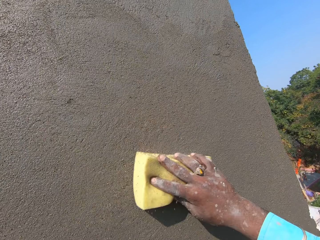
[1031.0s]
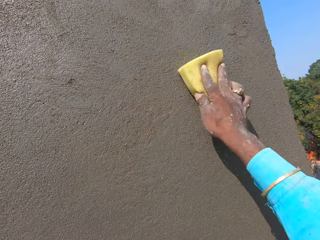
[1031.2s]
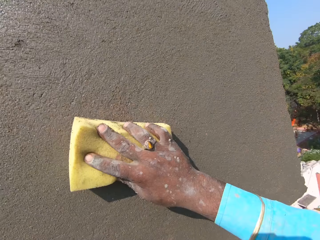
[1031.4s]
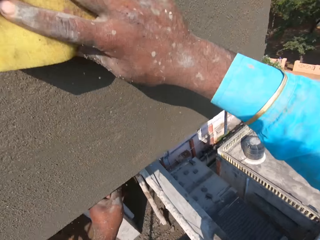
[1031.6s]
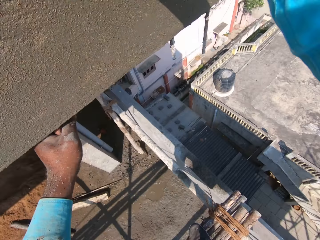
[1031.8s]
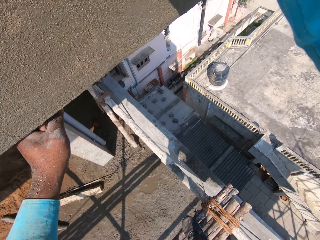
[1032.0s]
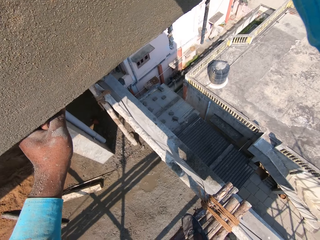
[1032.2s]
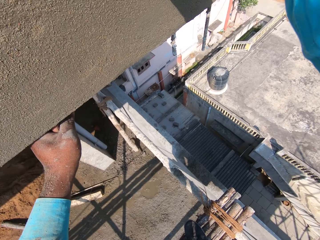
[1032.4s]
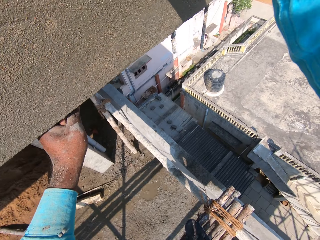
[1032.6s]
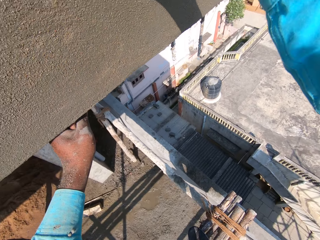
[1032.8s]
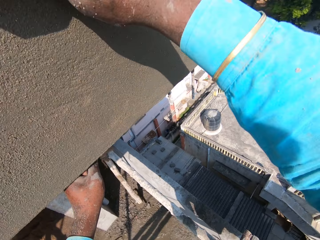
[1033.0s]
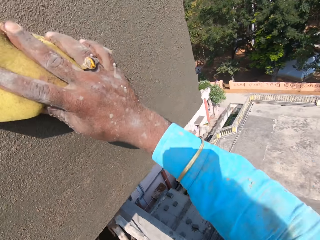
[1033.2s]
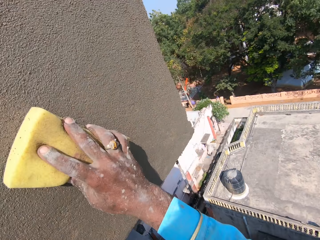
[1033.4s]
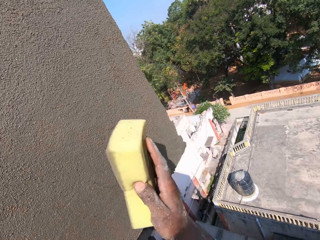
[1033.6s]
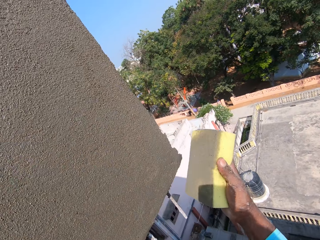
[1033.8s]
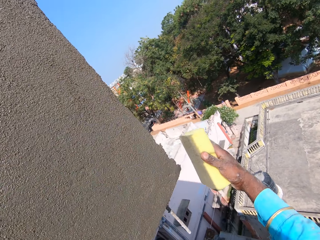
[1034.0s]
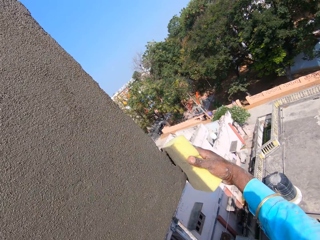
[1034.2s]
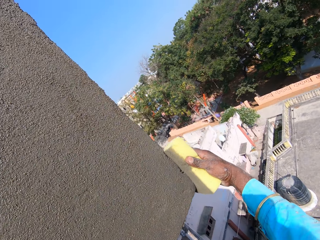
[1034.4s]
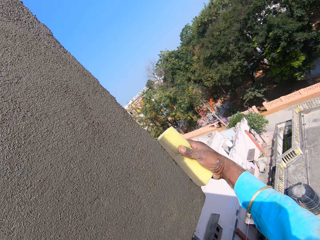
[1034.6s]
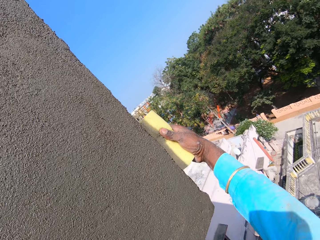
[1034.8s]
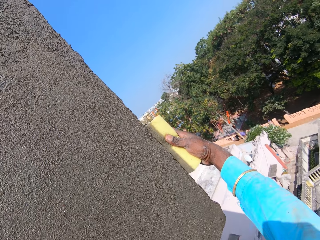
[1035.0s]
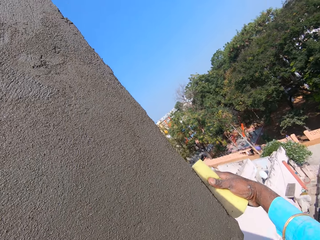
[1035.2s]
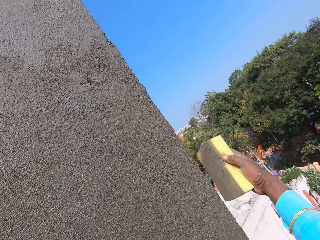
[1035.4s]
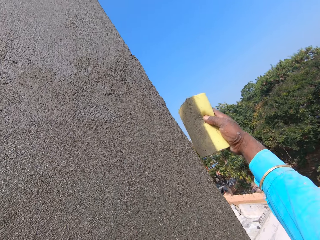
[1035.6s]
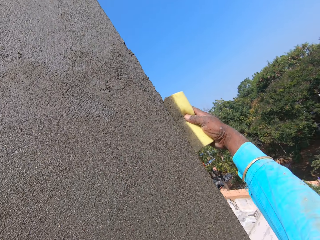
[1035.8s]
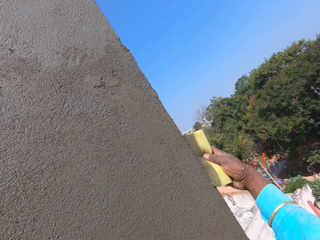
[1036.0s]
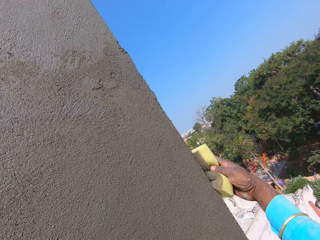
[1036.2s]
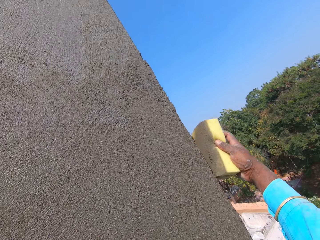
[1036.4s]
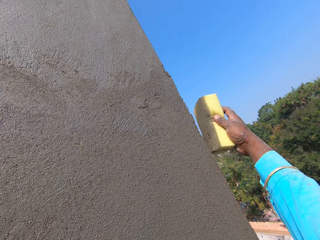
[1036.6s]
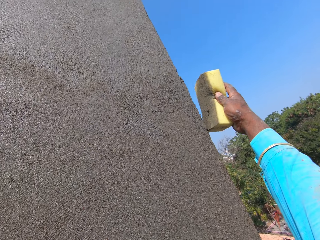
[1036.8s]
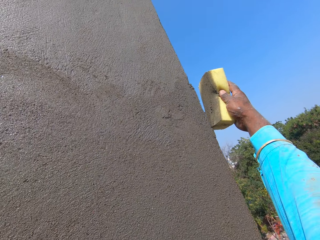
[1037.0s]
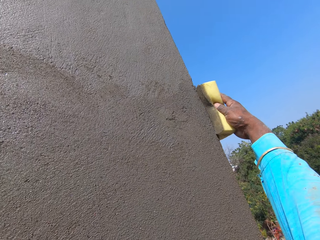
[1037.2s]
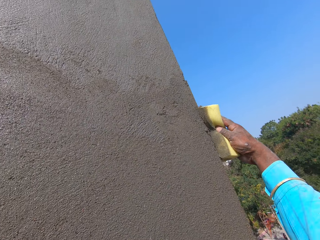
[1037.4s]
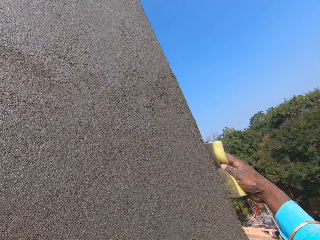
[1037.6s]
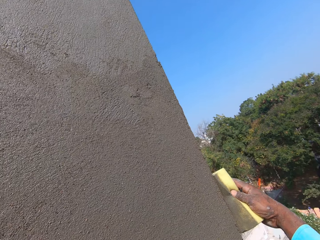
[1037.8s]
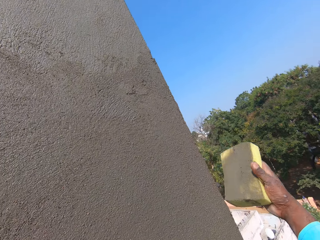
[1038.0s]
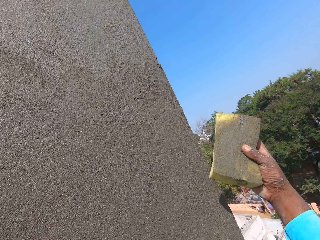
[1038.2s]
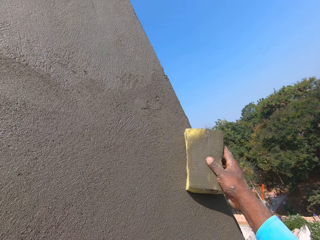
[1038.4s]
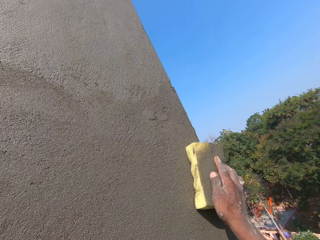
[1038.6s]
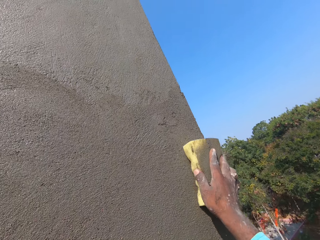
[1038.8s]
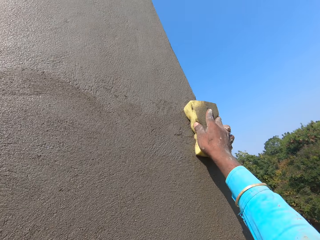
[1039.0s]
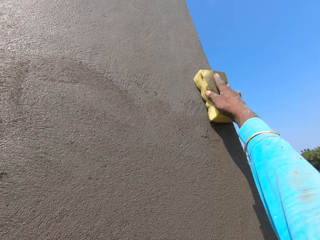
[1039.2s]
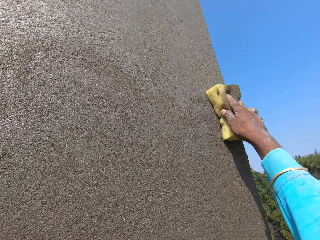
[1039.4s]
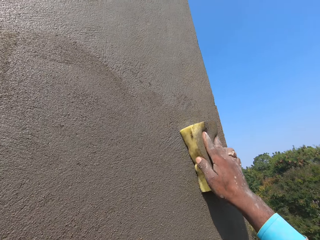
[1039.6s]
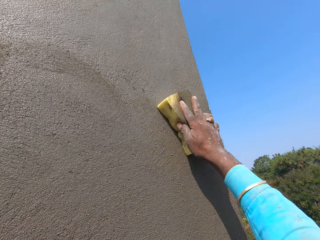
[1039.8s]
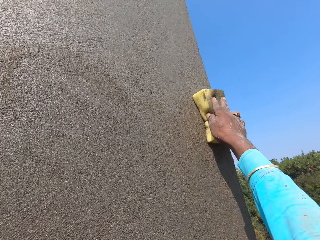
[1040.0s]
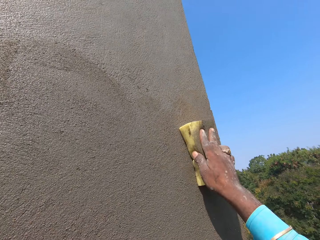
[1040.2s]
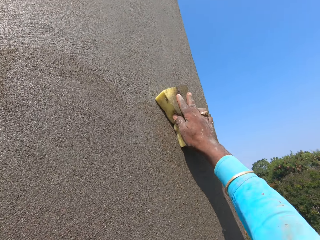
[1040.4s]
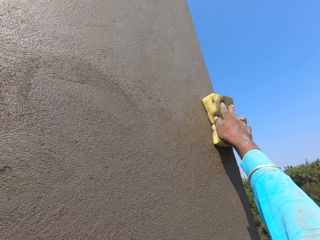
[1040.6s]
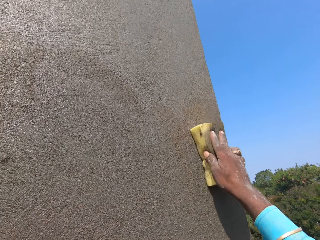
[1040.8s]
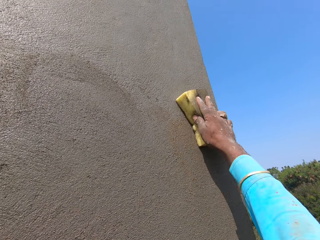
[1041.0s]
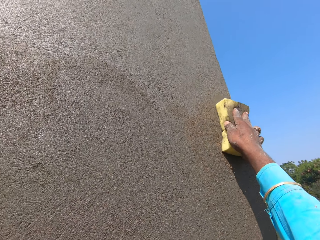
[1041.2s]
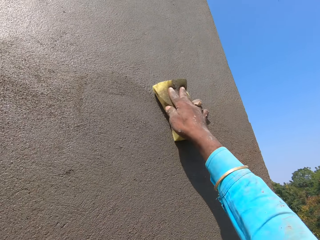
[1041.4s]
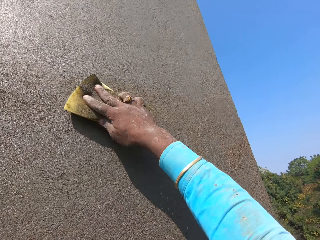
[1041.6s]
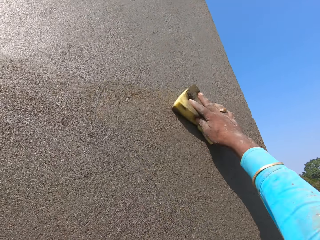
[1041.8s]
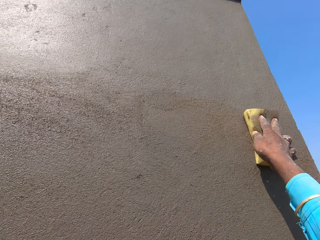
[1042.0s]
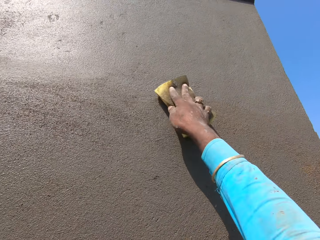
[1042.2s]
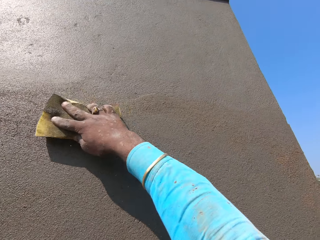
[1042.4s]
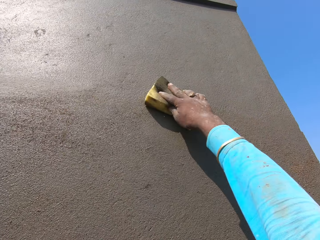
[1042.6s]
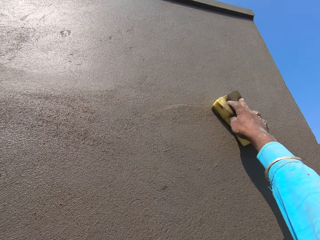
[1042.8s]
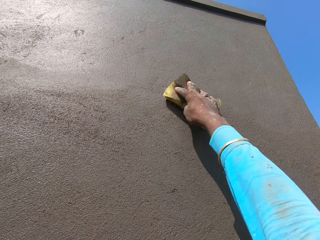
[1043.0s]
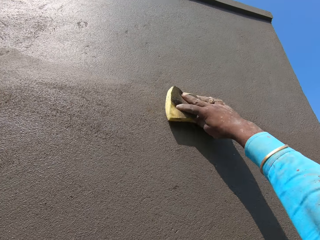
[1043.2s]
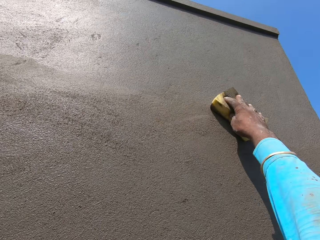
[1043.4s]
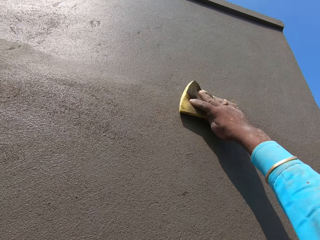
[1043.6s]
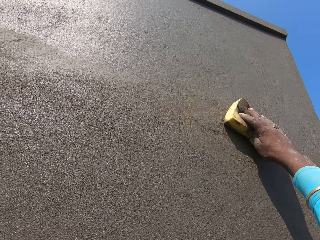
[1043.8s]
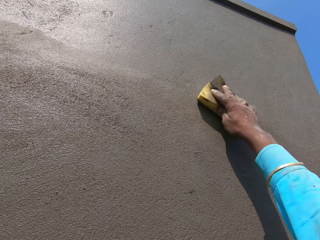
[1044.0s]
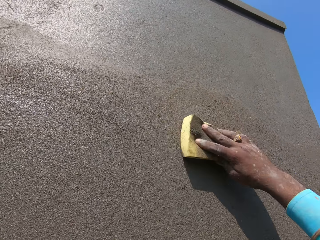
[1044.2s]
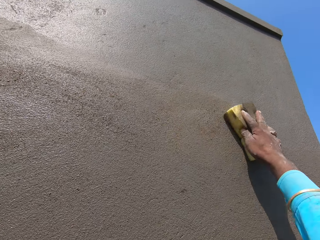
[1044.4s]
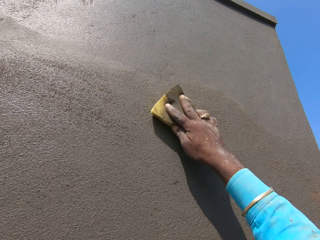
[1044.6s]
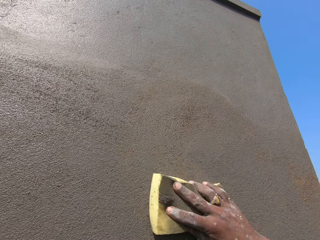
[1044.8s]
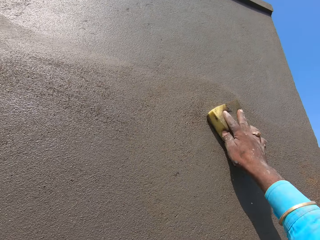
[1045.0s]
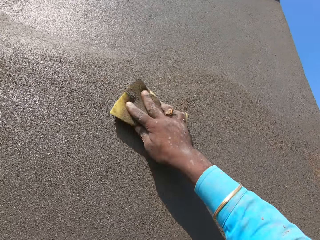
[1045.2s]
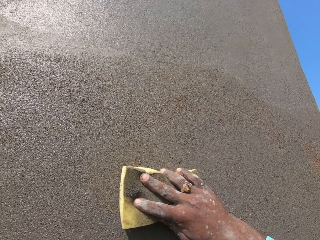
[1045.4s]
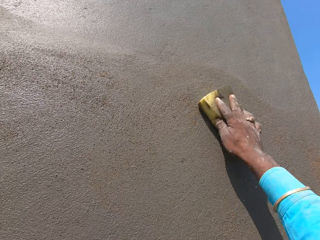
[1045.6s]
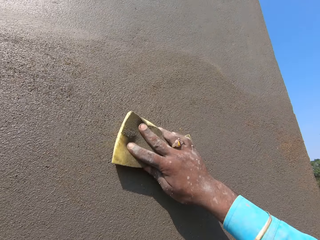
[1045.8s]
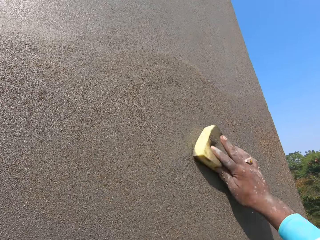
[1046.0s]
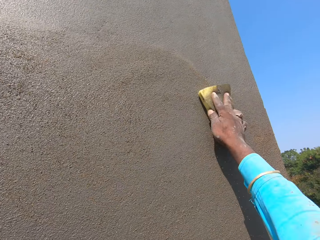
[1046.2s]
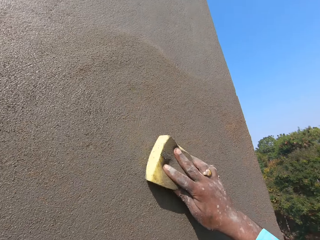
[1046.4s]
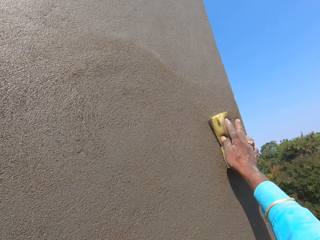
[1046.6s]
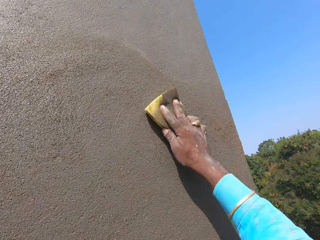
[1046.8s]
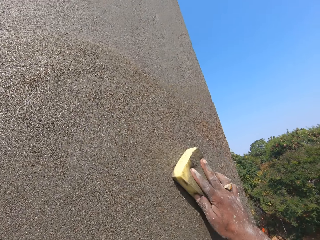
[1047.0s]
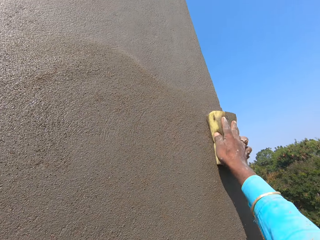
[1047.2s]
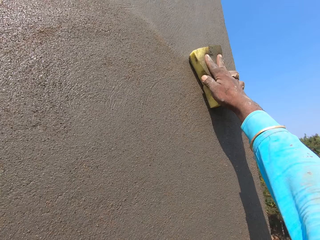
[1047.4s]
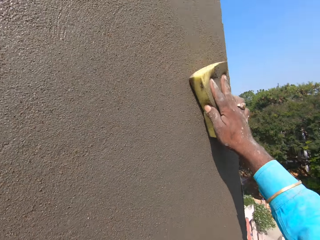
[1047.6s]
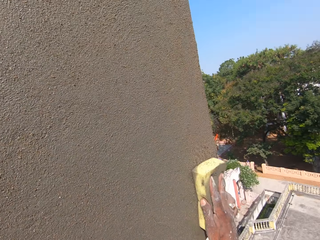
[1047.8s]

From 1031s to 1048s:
The camera wearer turns the sponge. They scrub the wall. They smoothen the wall.
